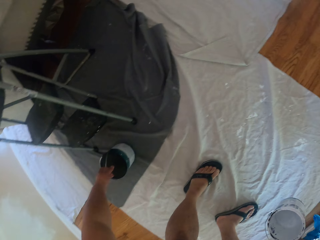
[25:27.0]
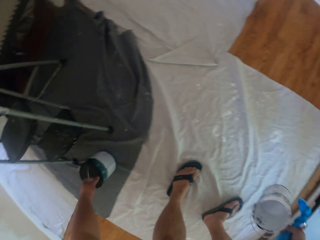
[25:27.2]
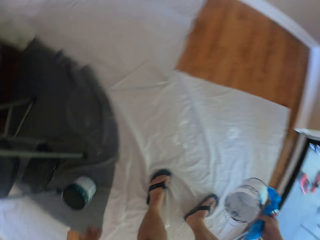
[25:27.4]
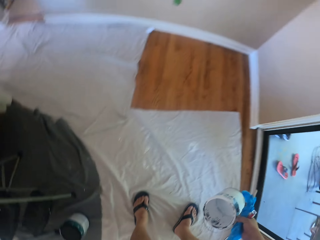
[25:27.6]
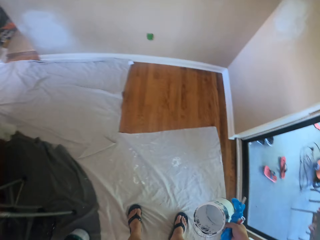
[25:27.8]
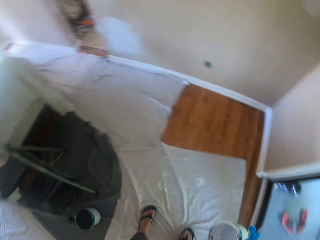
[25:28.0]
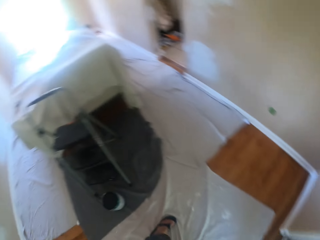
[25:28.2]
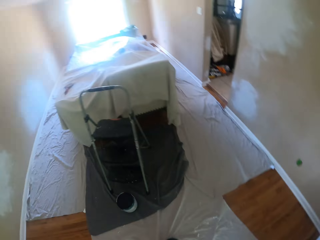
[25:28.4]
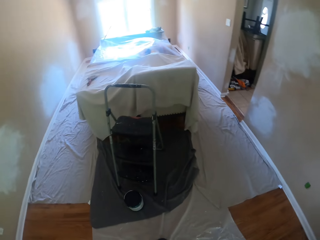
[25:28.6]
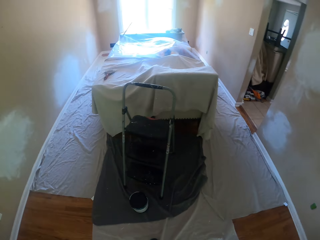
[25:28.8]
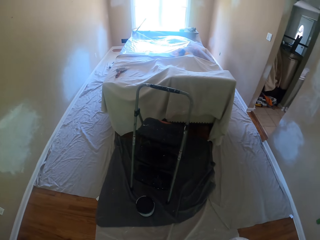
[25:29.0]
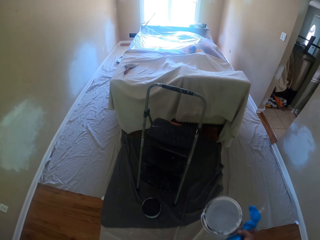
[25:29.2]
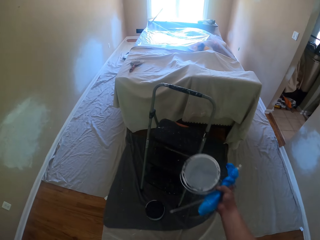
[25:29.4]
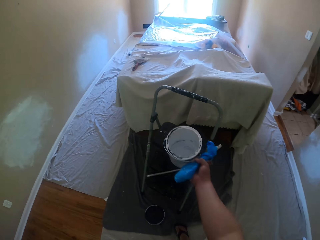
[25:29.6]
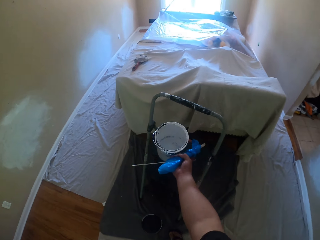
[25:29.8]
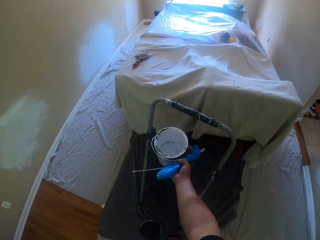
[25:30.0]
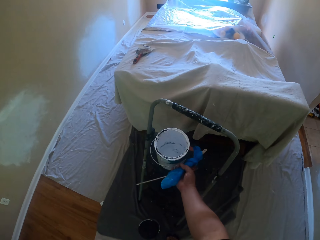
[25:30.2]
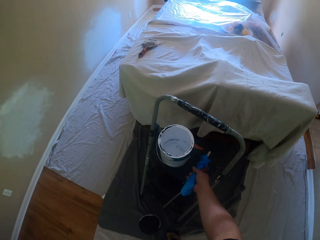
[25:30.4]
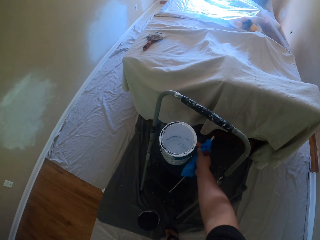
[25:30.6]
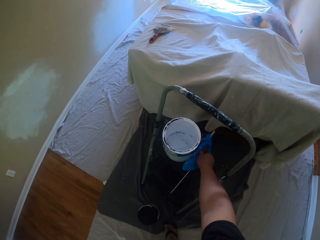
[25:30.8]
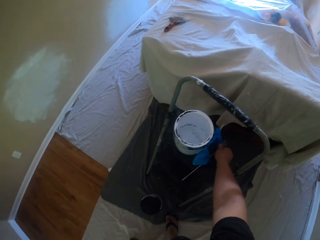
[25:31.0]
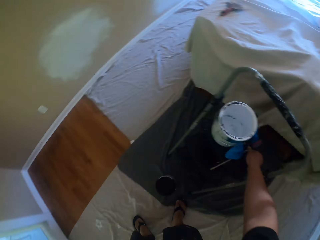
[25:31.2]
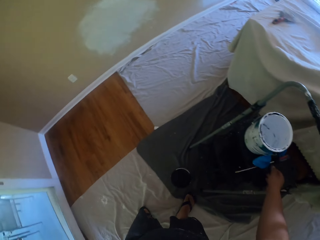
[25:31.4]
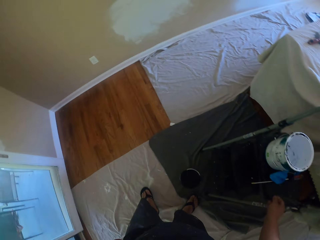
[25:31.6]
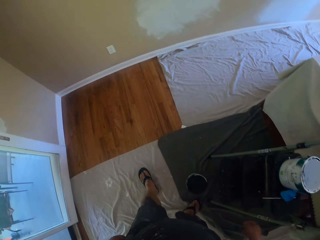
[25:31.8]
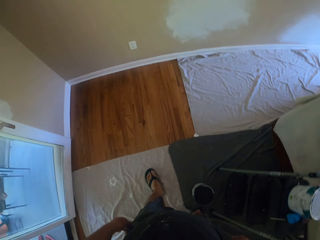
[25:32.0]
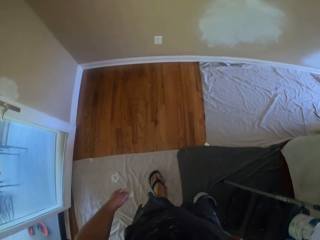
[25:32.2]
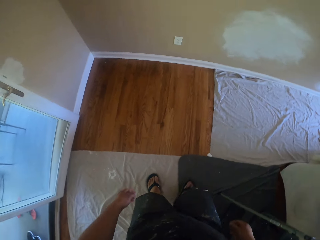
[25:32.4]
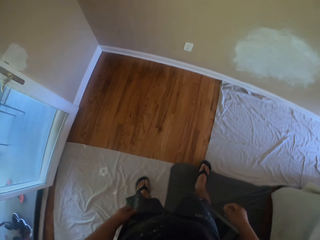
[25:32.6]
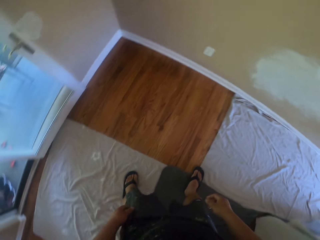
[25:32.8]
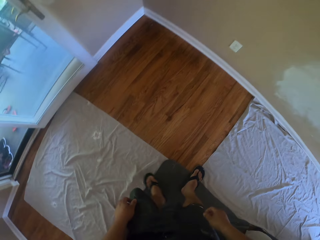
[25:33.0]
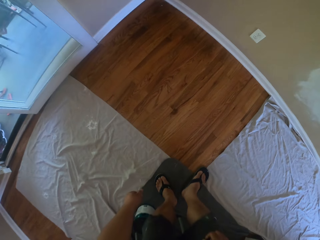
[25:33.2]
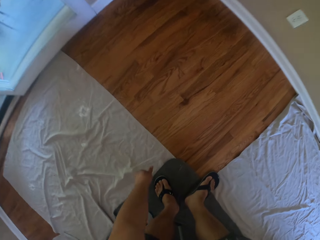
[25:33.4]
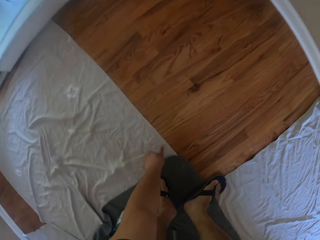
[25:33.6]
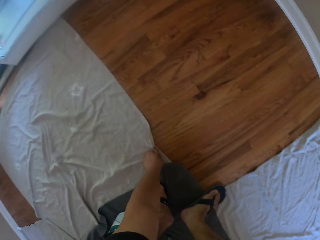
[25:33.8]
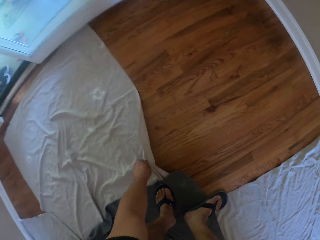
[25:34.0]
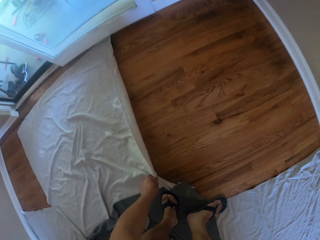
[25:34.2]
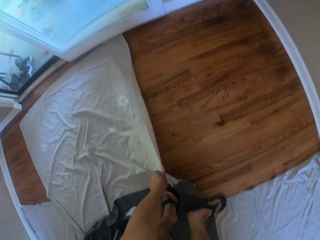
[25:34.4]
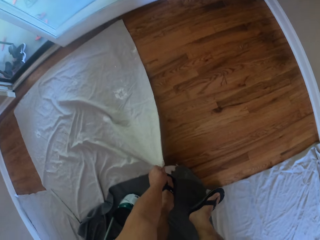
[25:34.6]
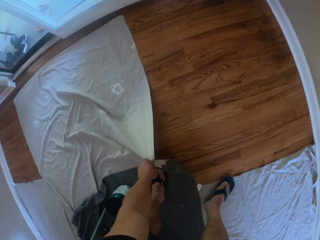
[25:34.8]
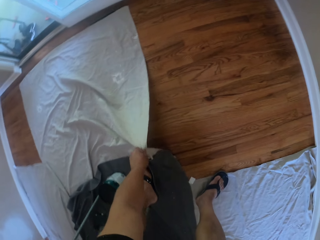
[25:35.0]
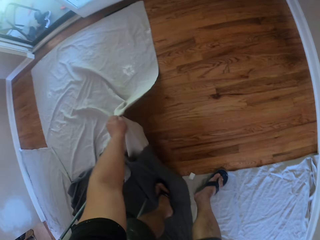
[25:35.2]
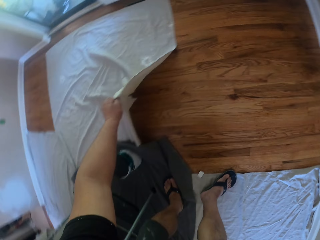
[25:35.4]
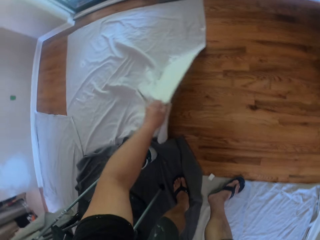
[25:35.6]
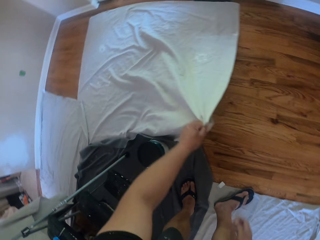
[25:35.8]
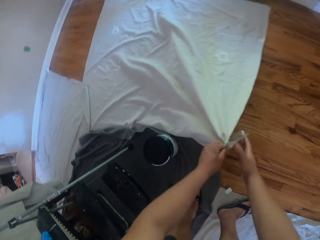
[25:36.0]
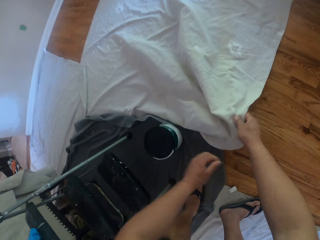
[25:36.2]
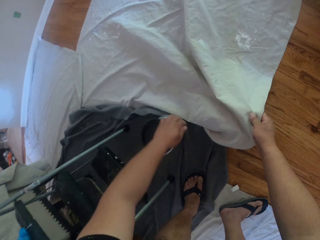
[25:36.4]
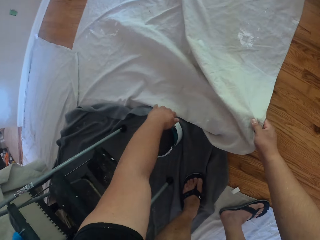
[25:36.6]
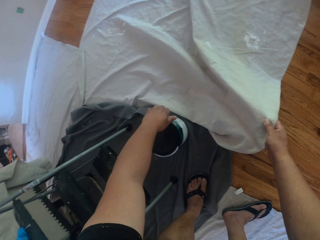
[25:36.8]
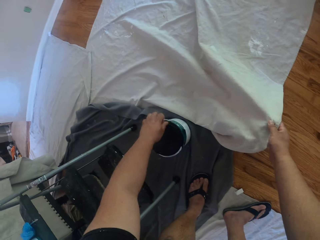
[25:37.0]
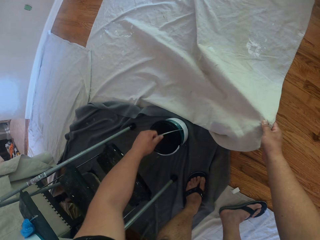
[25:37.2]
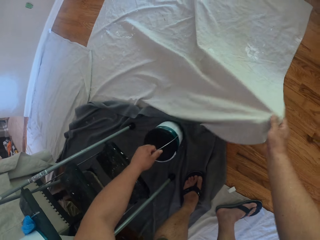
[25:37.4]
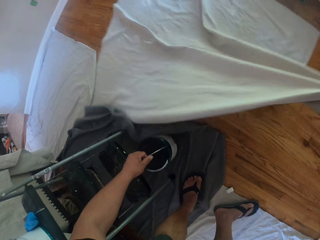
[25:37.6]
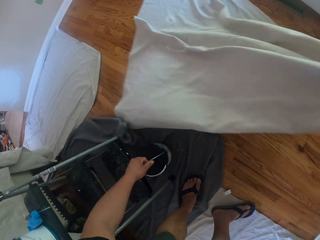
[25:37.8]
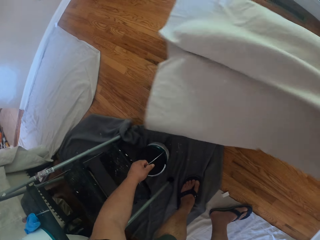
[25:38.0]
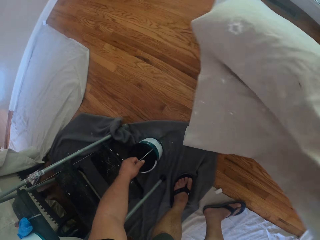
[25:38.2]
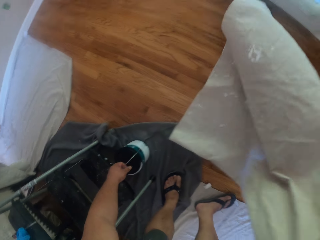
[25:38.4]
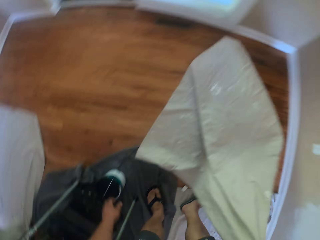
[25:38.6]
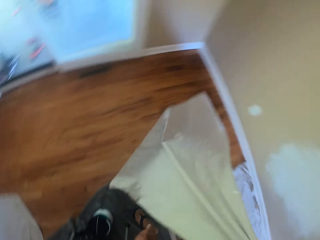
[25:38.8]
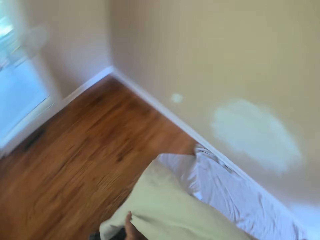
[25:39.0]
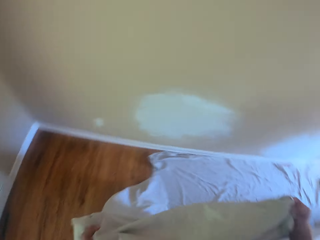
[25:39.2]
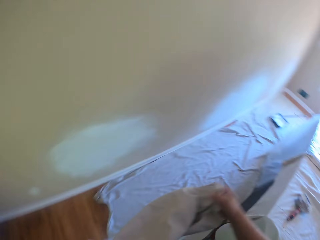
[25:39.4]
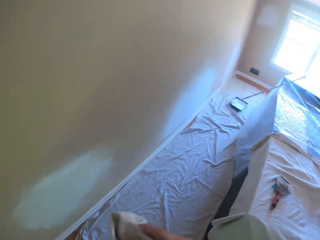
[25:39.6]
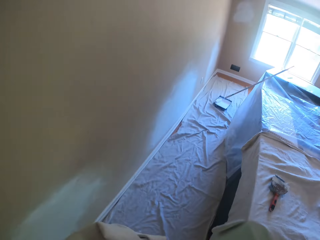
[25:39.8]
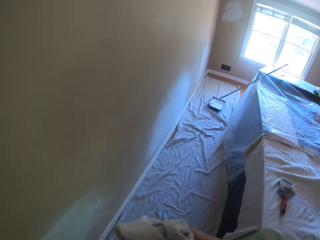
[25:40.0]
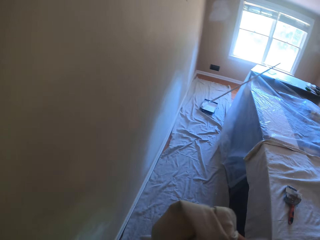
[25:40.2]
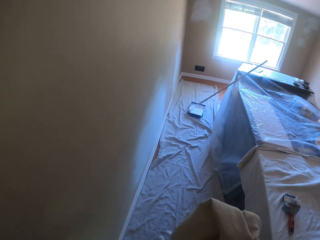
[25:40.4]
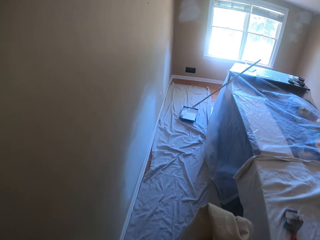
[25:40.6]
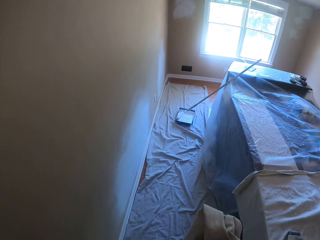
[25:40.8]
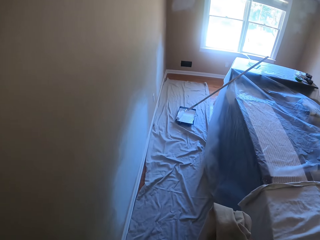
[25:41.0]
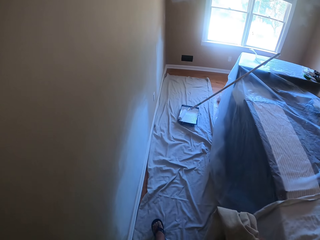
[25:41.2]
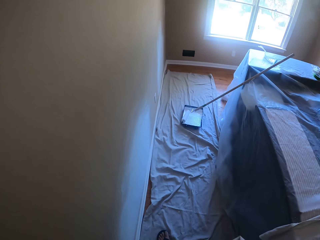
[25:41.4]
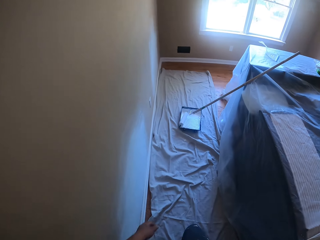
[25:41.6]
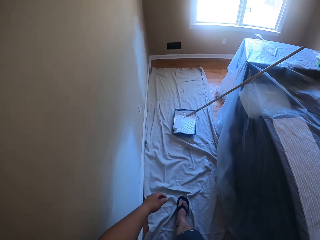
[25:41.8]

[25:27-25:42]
The camera wearer puts the paint tin on the mat. They pick up the tin. They put the tin on the ladder. They put something on the ladder. They walk away from the ladder. They bend. They pull the mat. They pick up the cloth on the floor. They hold the mat. They pick up a paint tin. They pull the mat. They lift up the mat. They pull the mat with both hands. They walk around the room.

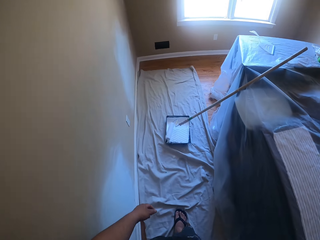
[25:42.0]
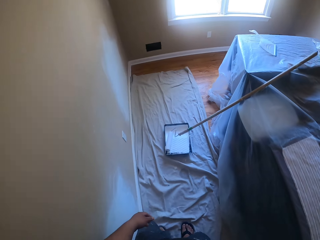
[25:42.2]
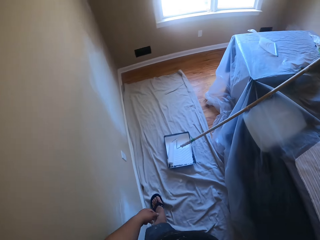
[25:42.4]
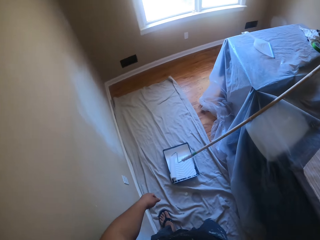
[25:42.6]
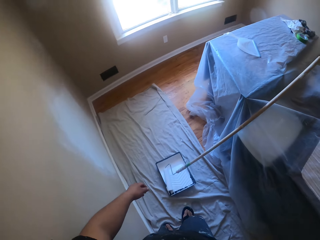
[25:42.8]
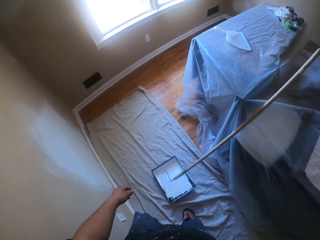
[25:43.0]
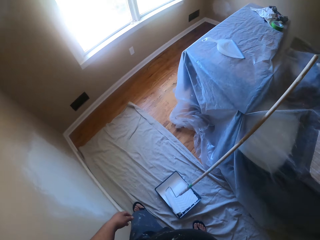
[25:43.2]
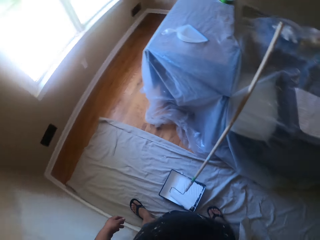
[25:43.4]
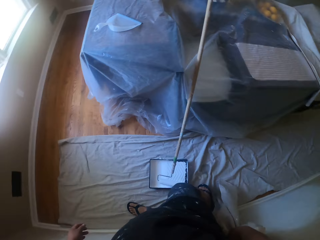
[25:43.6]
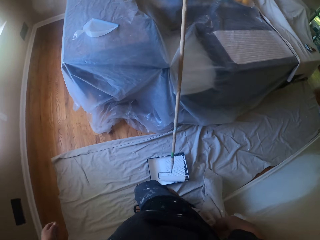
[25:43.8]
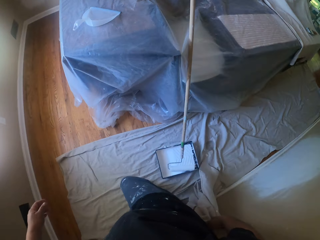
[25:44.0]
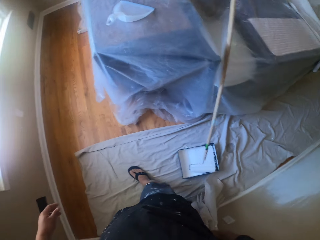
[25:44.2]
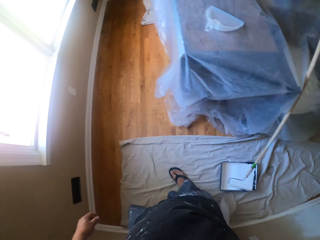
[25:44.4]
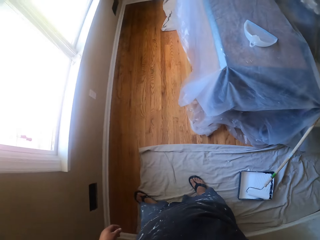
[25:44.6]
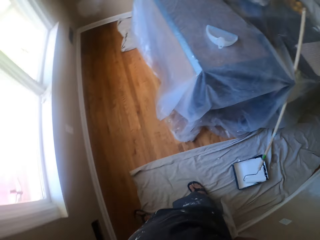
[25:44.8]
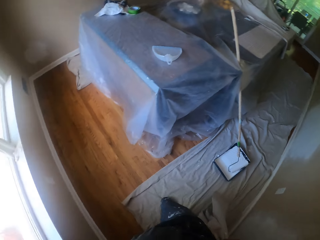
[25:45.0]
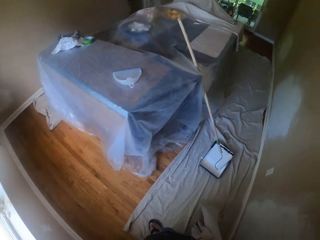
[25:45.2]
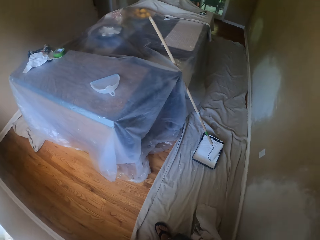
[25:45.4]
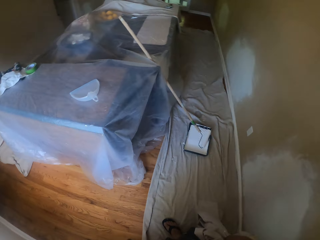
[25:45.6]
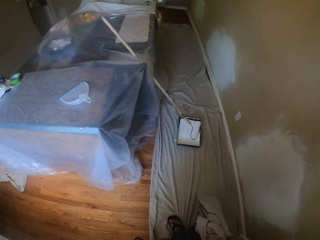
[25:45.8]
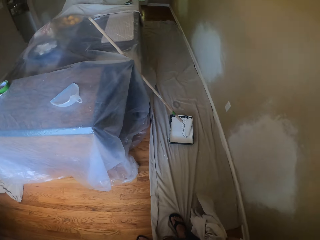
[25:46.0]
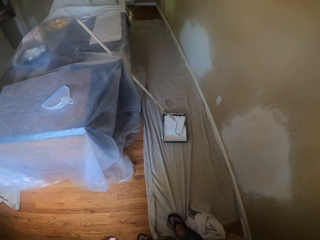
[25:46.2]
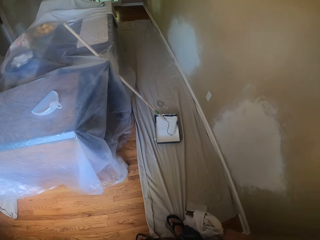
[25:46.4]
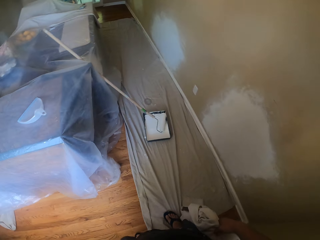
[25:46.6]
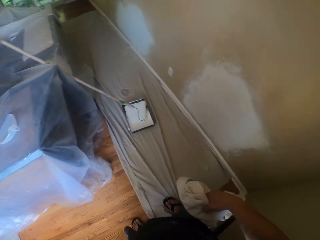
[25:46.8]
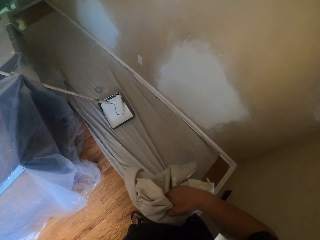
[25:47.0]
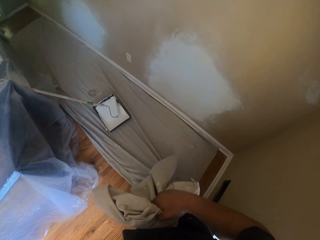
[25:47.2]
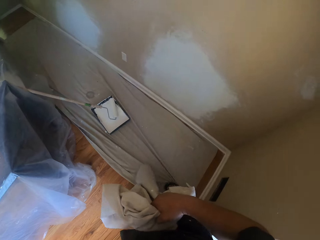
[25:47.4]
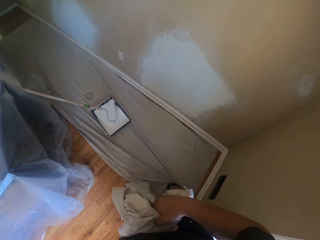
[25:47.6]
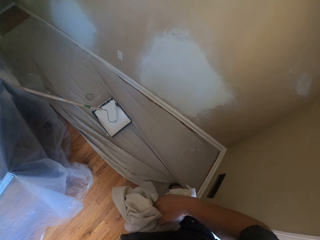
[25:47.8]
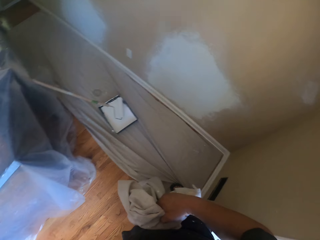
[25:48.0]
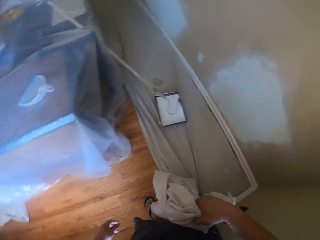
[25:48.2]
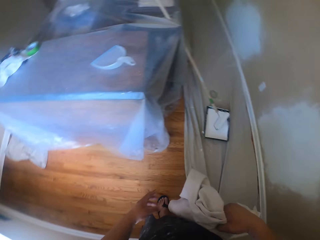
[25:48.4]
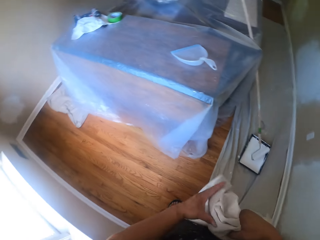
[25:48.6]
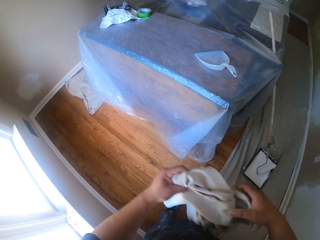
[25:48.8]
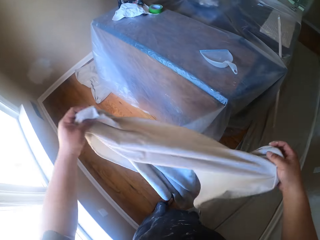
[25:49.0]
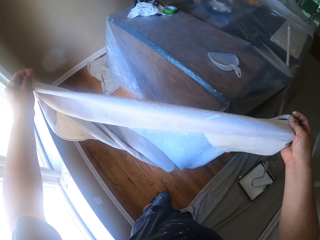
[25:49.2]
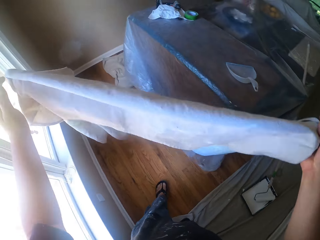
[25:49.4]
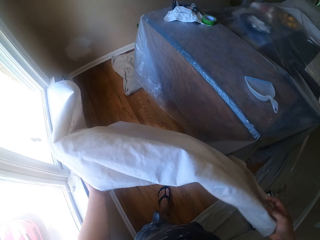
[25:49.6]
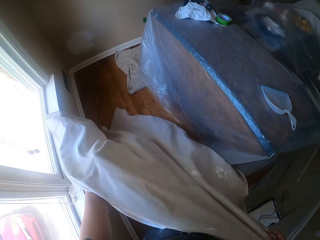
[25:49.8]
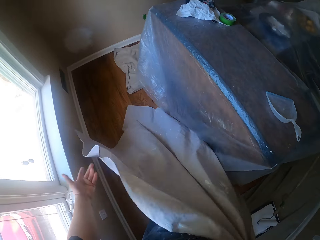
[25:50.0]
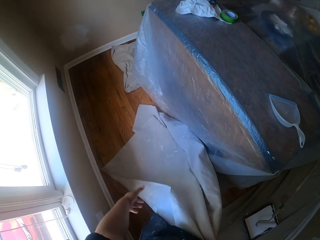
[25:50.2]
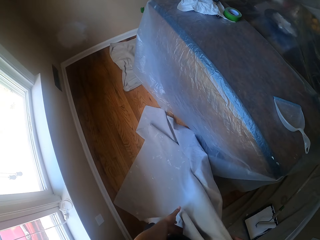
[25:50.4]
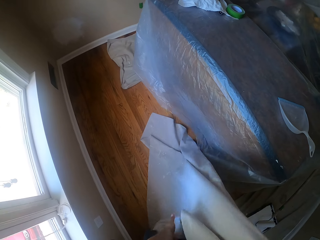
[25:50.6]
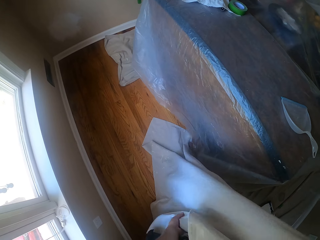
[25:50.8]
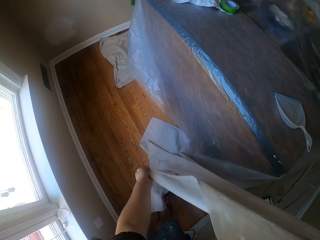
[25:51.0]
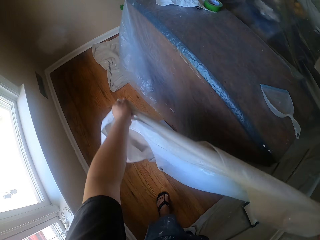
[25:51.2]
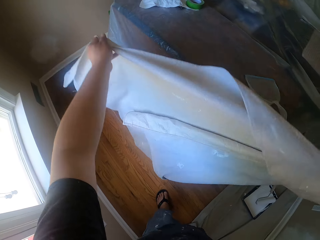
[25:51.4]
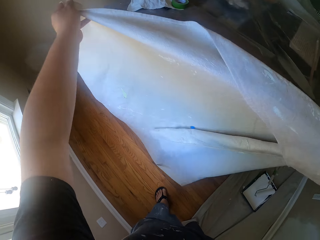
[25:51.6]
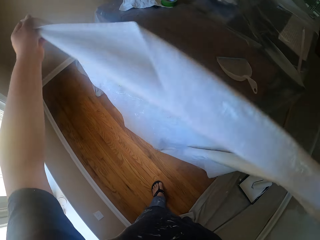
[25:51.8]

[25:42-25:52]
The camera wearer pulls the mat with his leg. He adjusts the cloth on the floor with his leg. He unfolds the mat with both hands. He spreads the mat on the floor.
